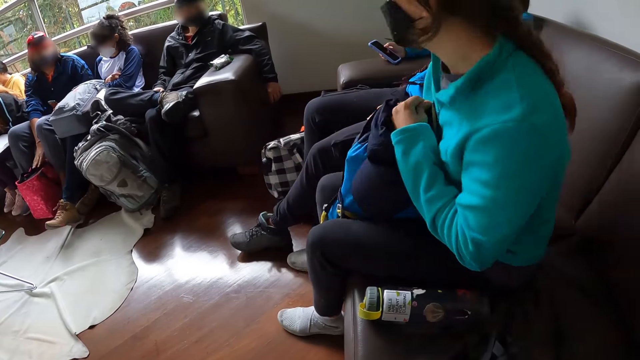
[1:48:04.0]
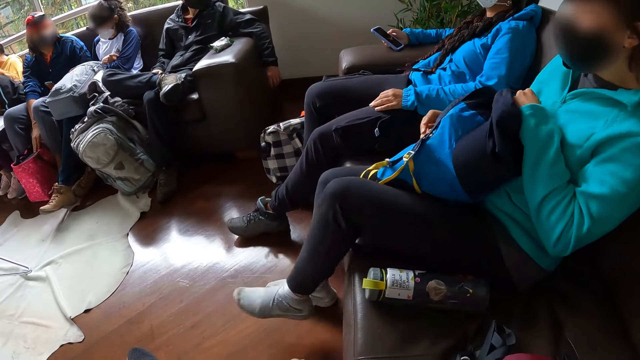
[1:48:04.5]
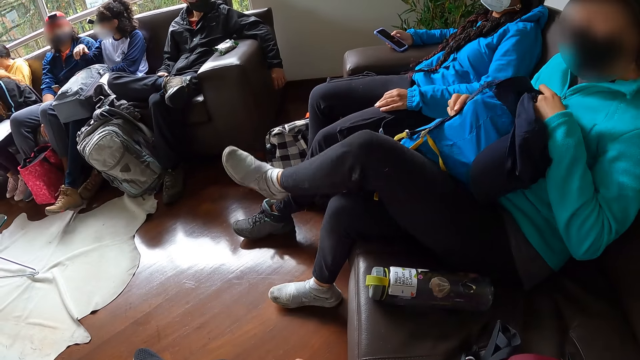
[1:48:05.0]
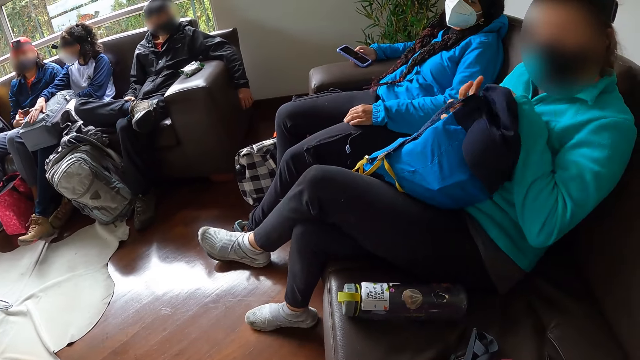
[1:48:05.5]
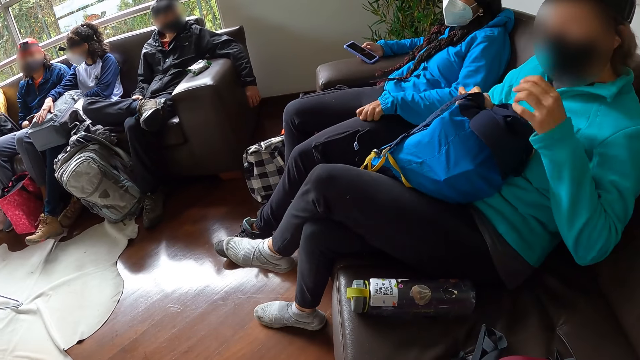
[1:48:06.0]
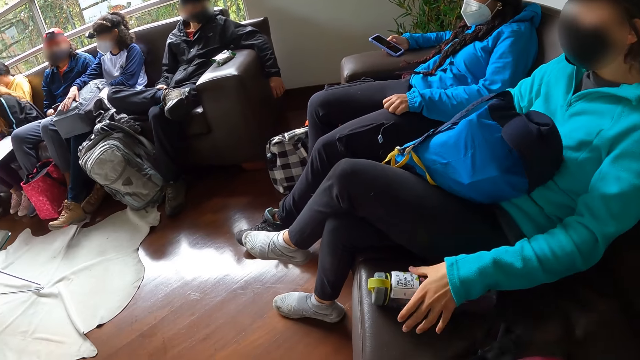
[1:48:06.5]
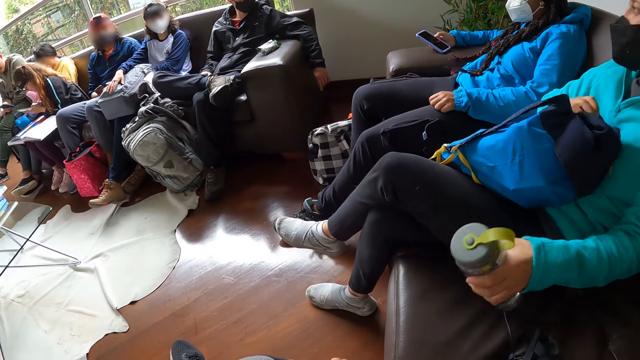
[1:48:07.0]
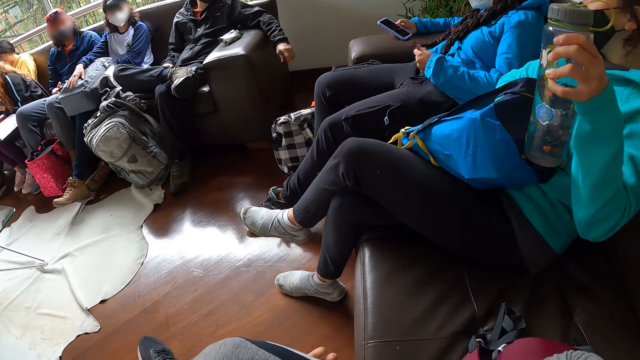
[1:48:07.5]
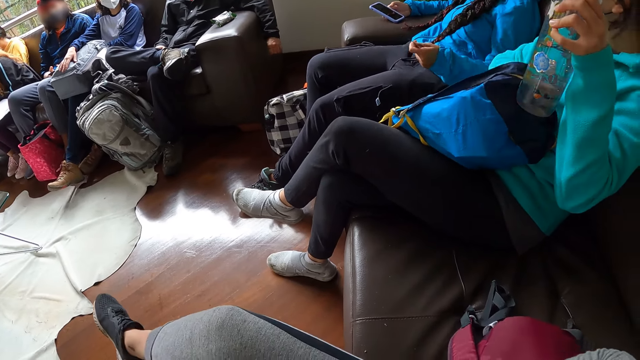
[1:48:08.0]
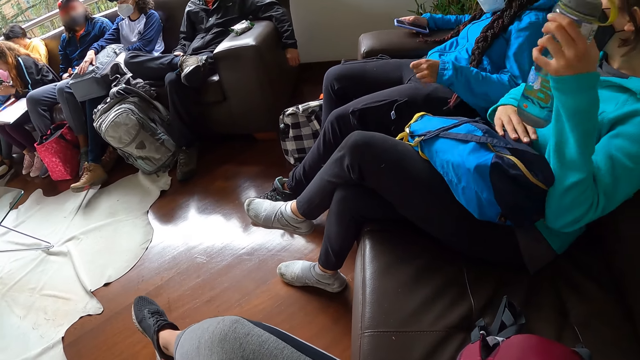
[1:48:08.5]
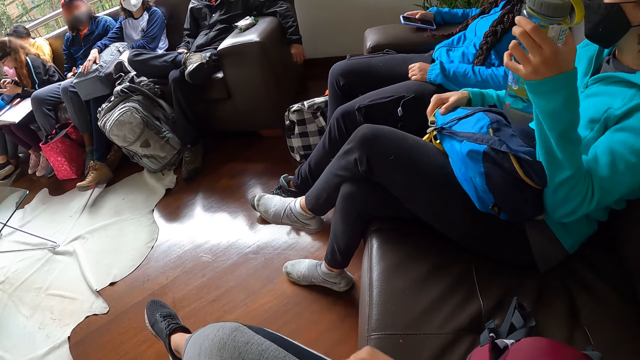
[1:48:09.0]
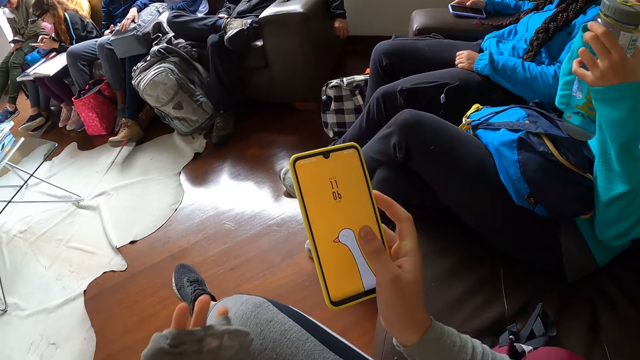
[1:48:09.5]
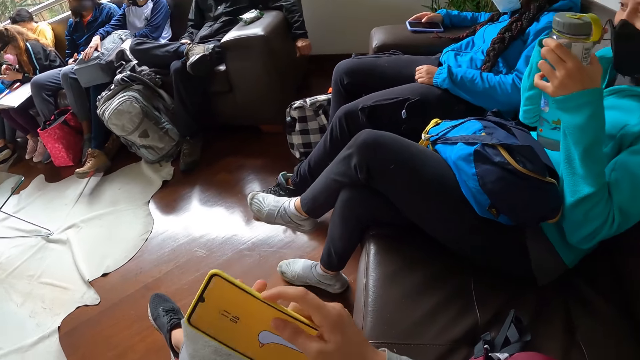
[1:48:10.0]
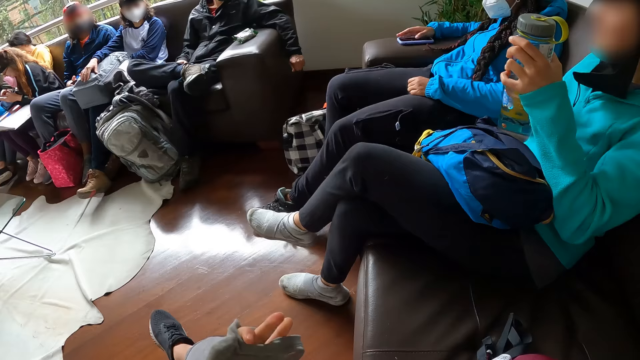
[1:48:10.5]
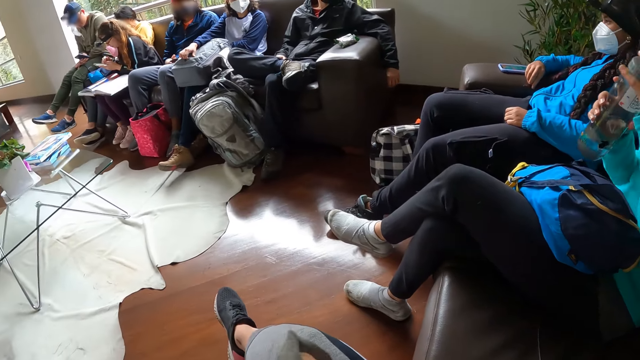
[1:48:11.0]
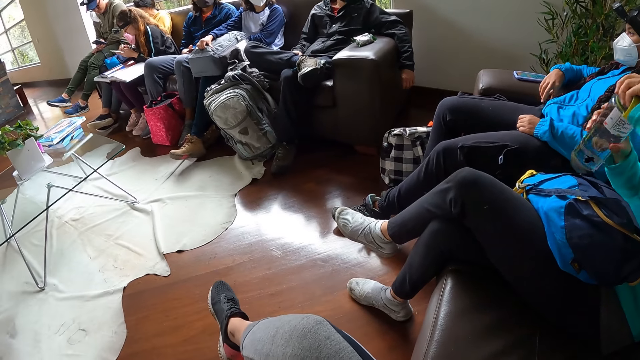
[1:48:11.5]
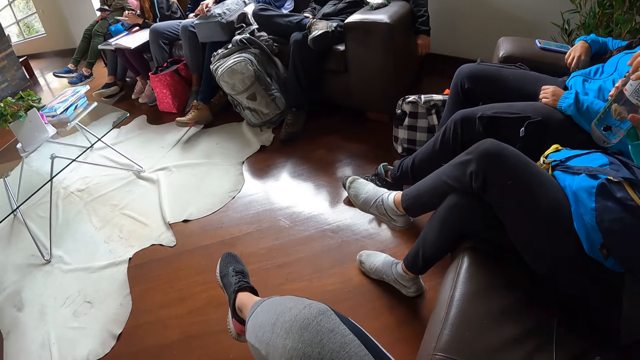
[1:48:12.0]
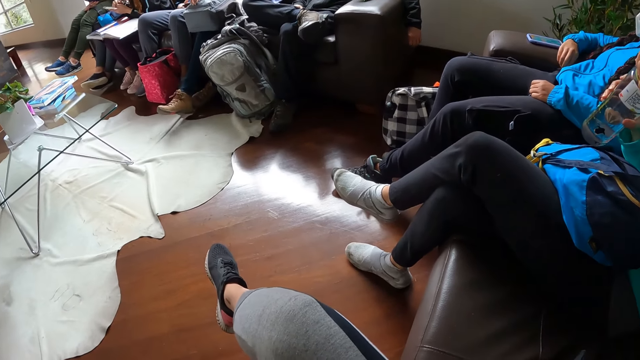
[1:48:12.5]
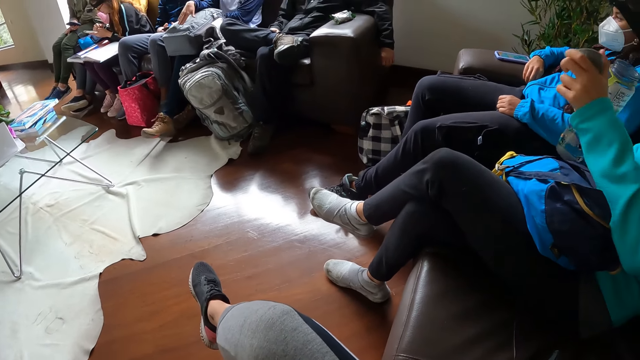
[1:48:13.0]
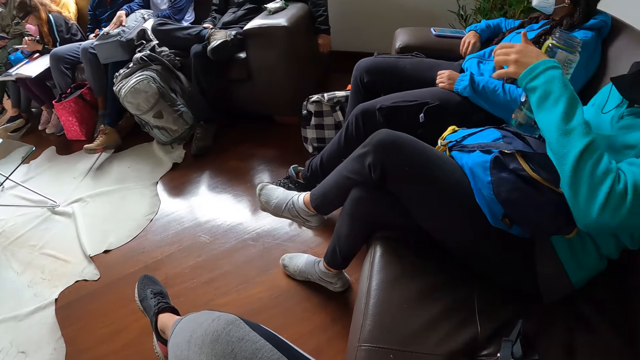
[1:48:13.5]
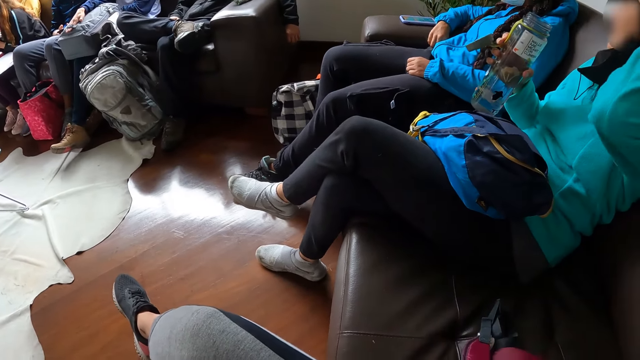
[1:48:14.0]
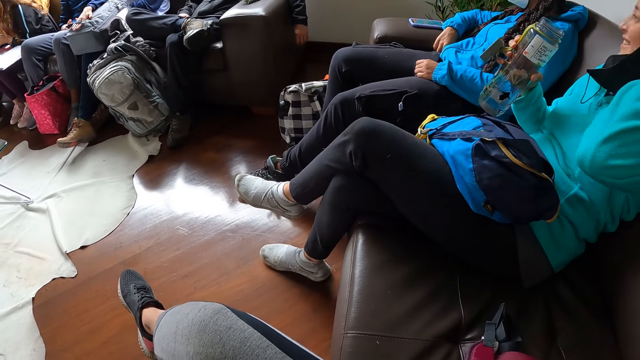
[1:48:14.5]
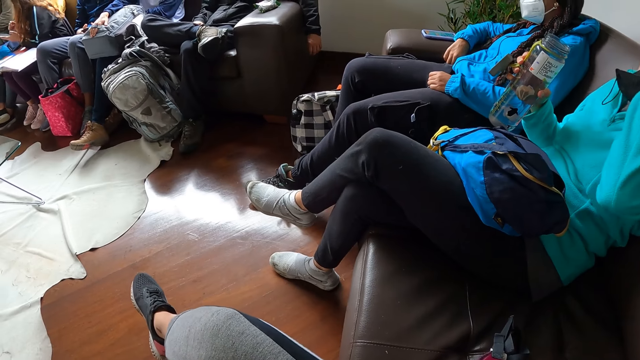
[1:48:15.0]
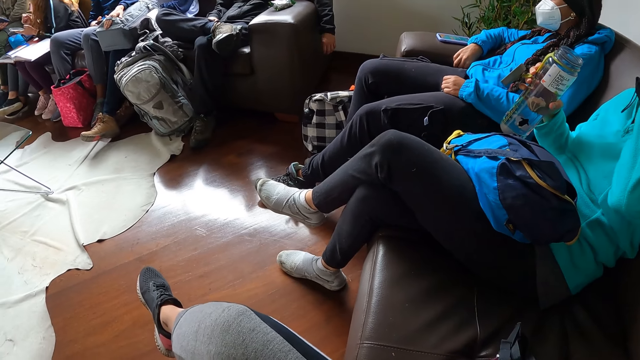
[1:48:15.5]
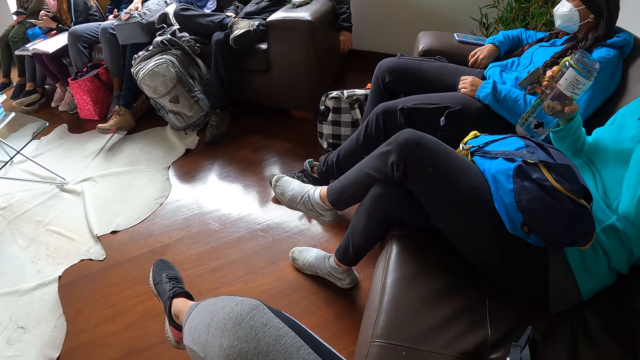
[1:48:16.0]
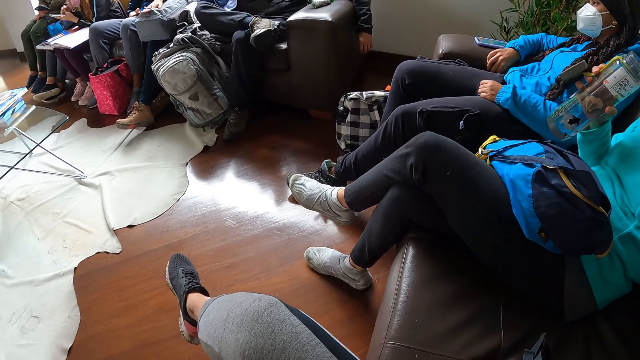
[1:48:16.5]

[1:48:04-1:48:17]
The woman crosses her left leg over her right leg. The woman picks the water bottle from the sofa with her left hand and adjusts the bag on her thigh with her right hand. The camera wearer picks the phone from her thigh with her right hand. The woman removes a right strap of a facemask from her ear with her right hand. The camera wearer places the phone in her right hand on her thigh. The woman passes the water bottle in her left hand to her right hand and opens the cover of the water bottle in her right hand with her left hand. The woman passes the cover of the water bottle from her left hand to her right hand and touches her hair with her left hand.

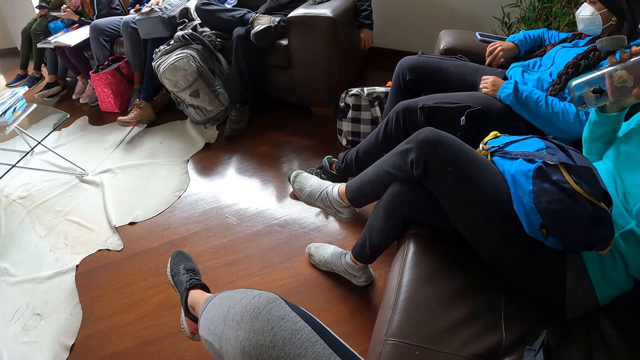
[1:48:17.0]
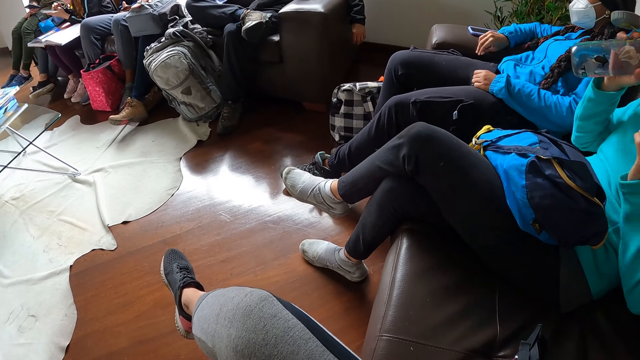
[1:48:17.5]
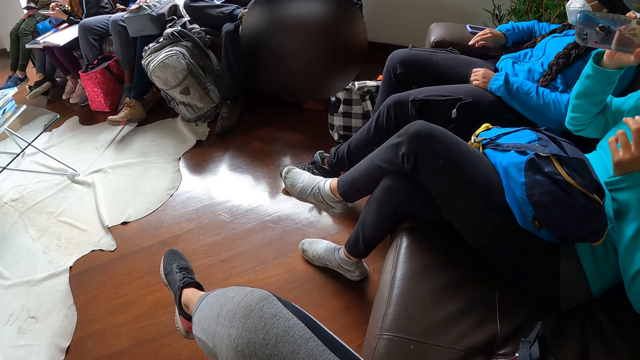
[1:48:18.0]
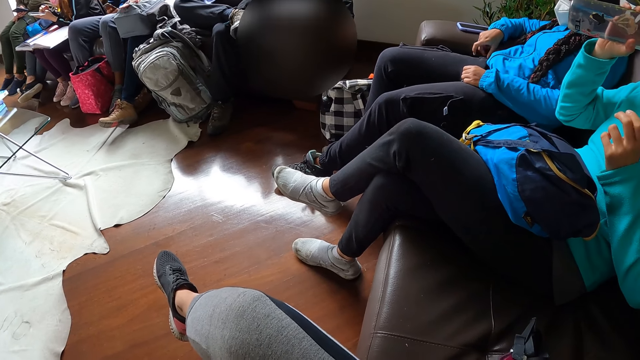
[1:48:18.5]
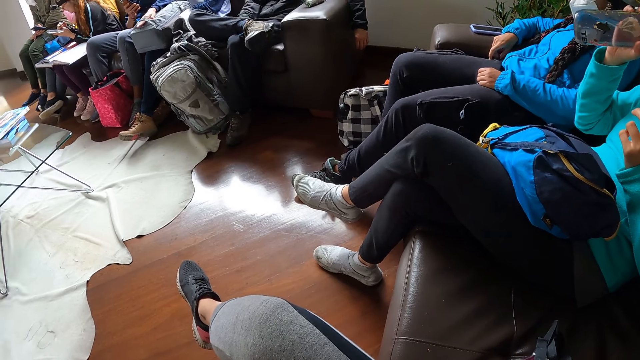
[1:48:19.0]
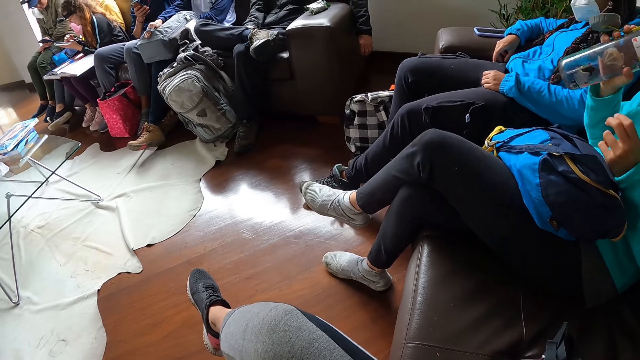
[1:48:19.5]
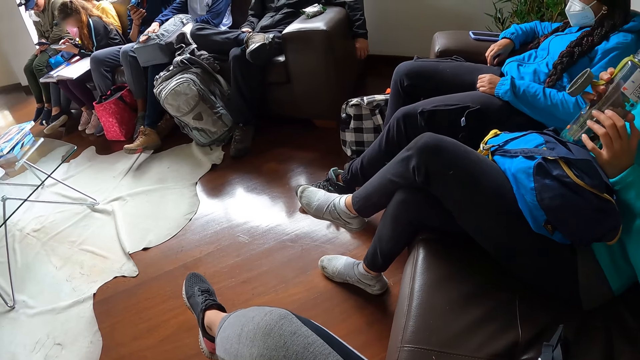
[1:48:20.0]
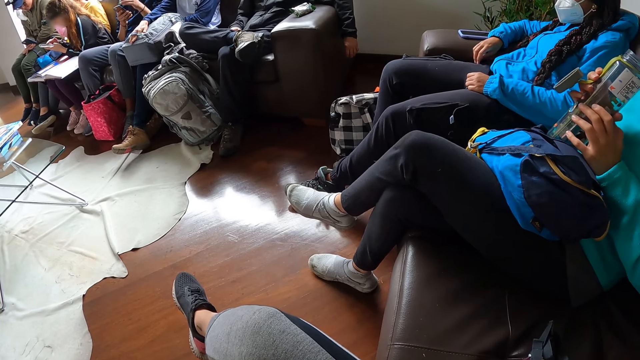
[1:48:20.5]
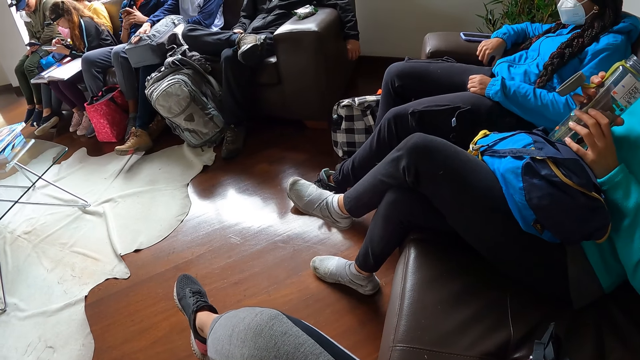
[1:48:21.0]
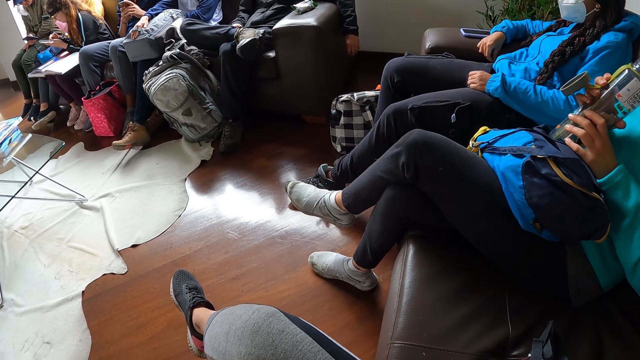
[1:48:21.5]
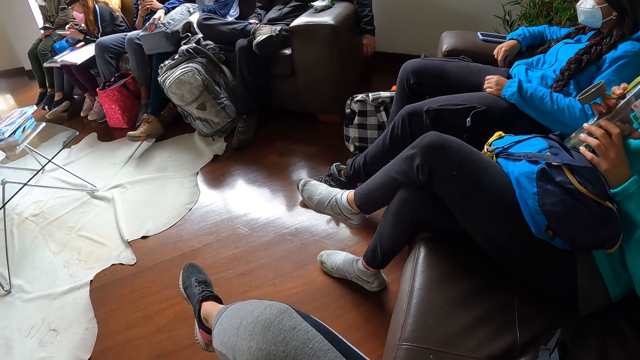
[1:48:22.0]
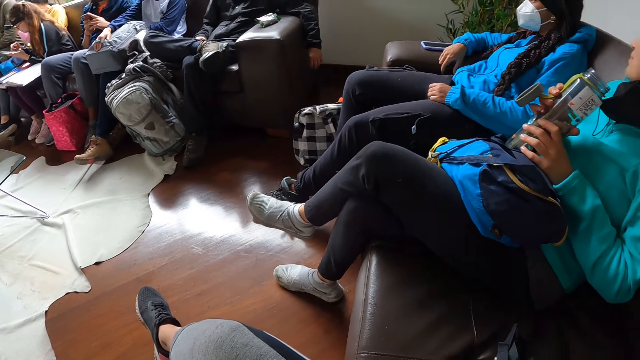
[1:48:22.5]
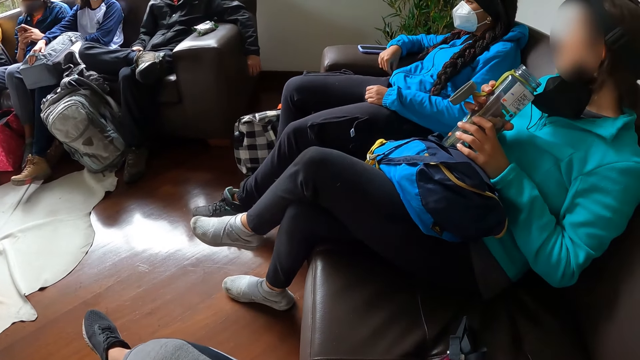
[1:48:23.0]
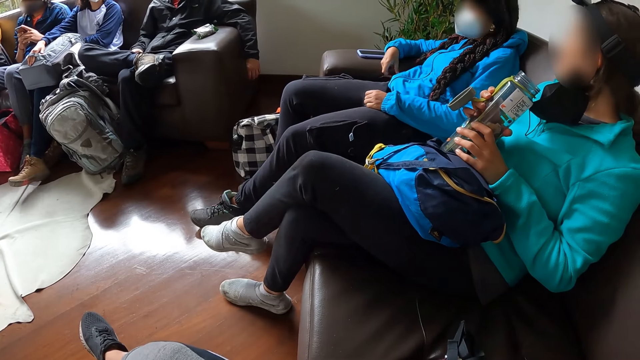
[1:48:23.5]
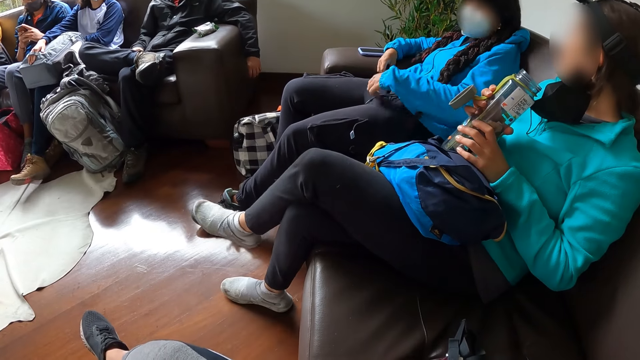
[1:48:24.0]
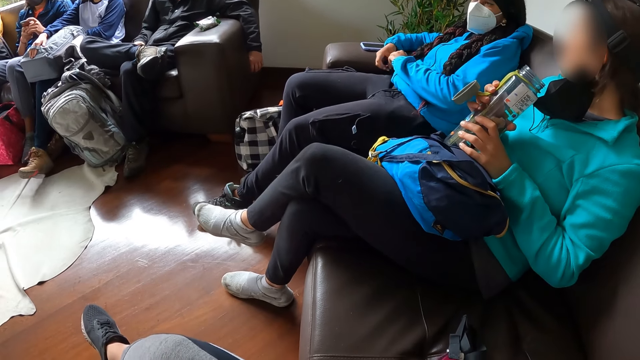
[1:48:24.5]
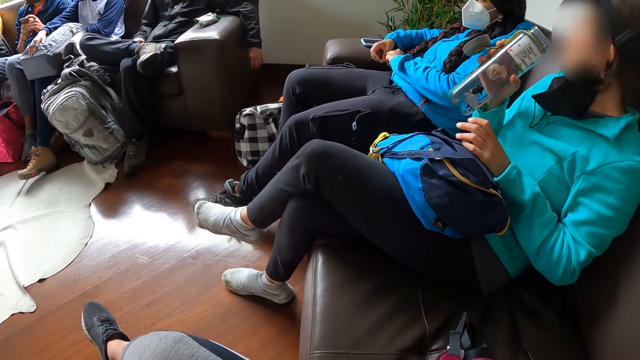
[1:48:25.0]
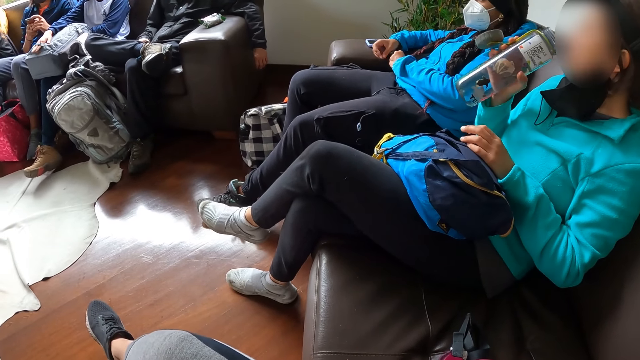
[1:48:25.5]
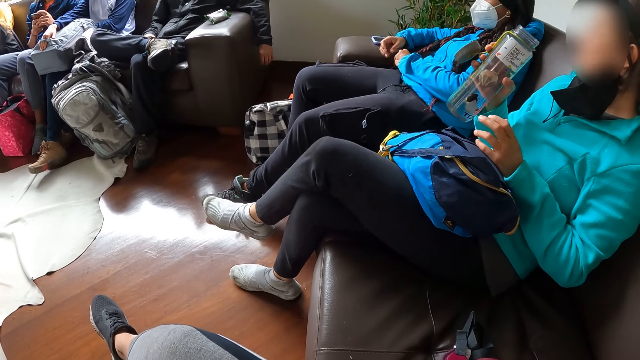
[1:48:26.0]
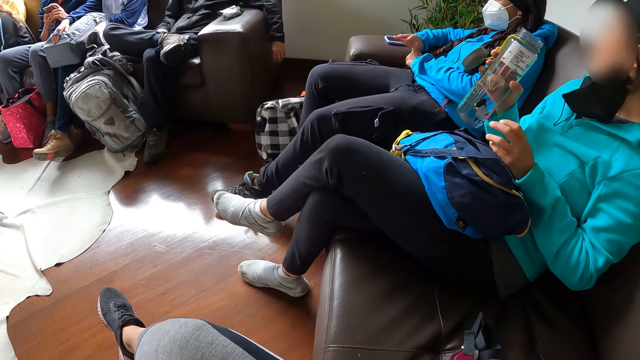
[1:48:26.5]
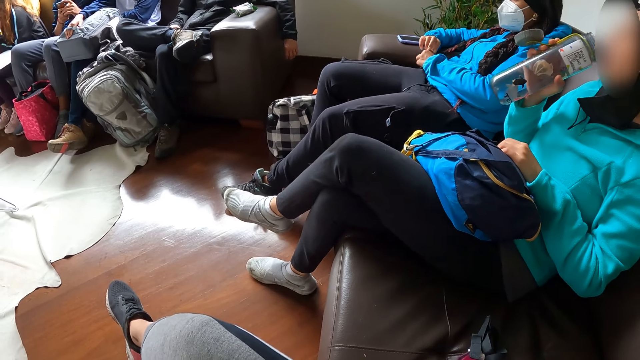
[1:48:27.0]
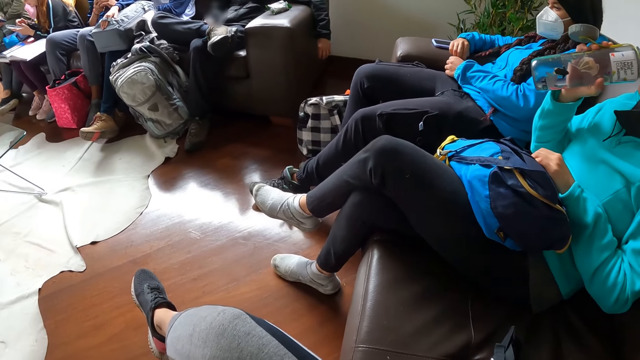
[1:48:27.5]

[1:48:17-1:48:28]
A woman drinks water.
